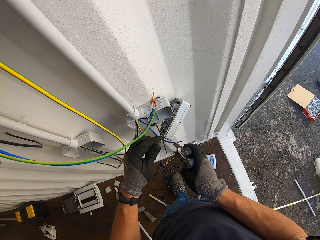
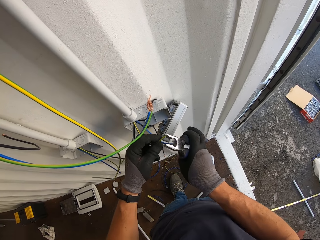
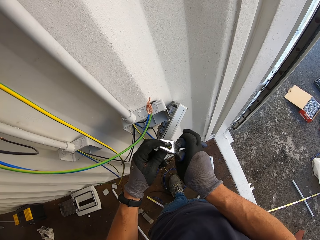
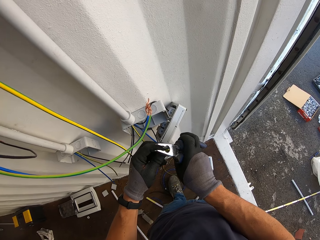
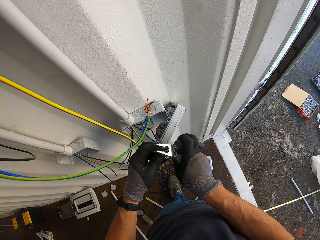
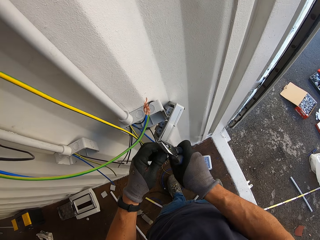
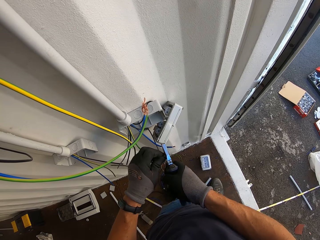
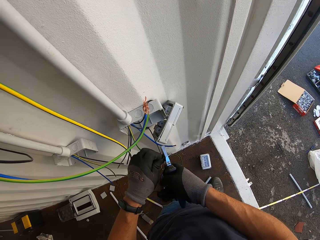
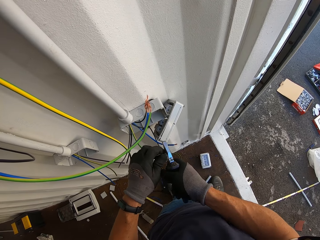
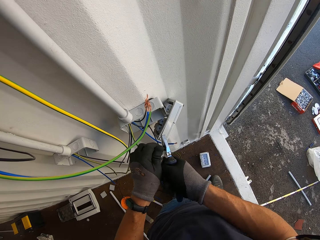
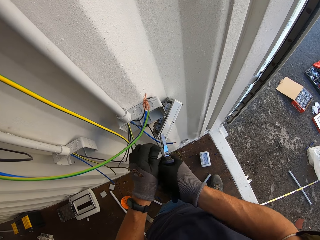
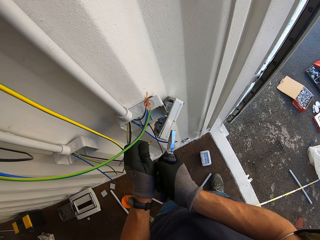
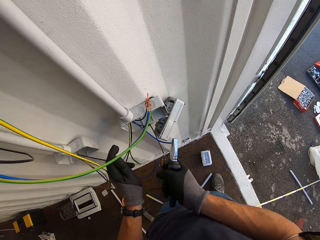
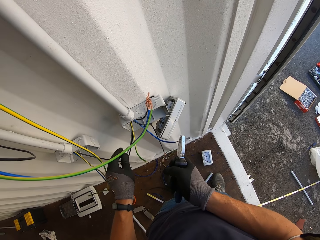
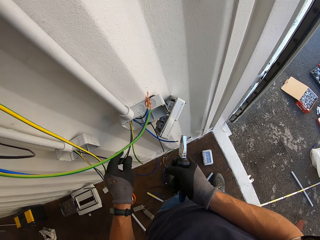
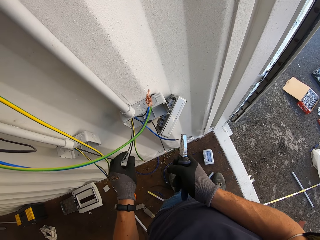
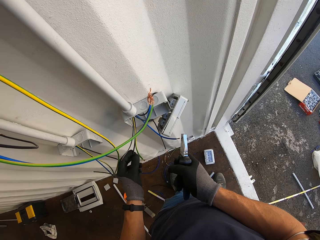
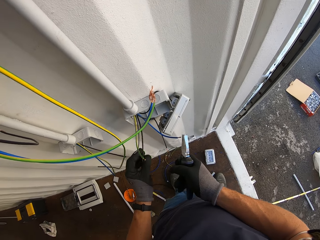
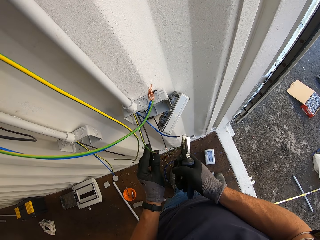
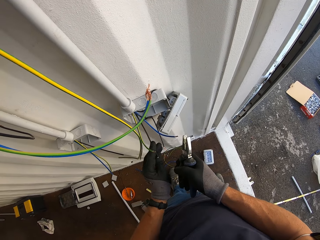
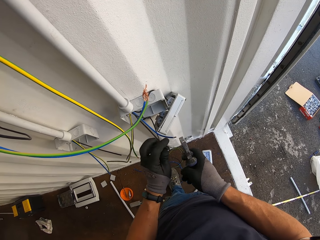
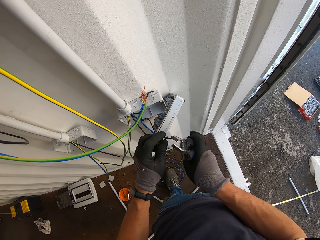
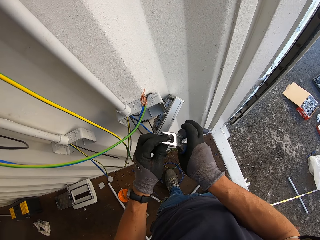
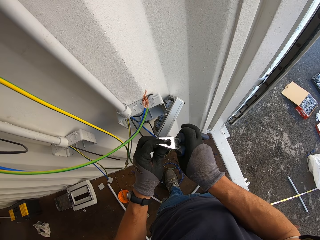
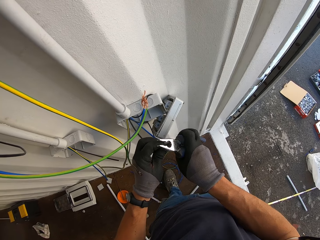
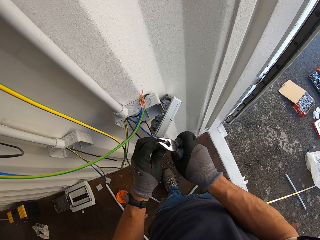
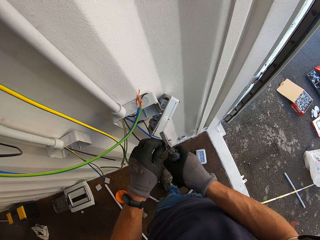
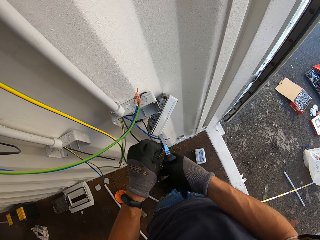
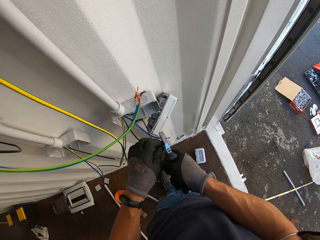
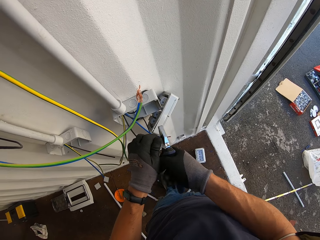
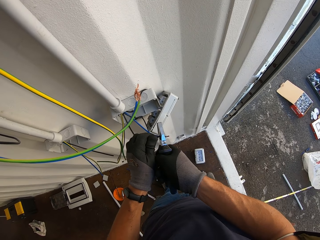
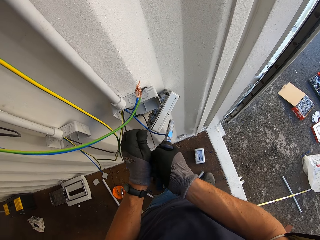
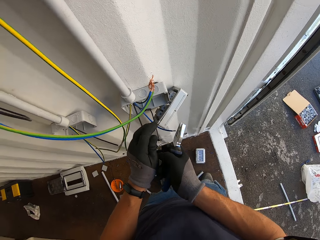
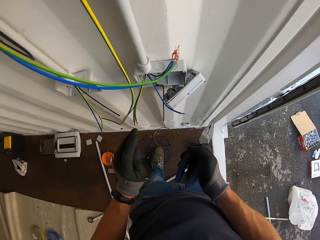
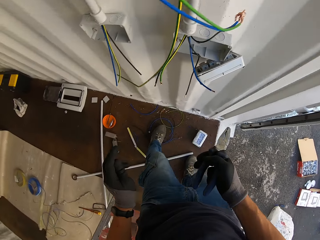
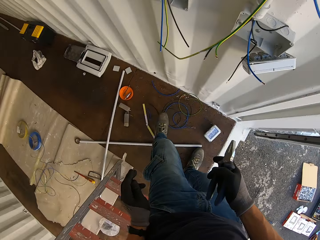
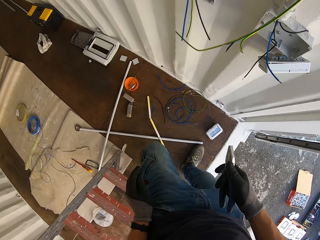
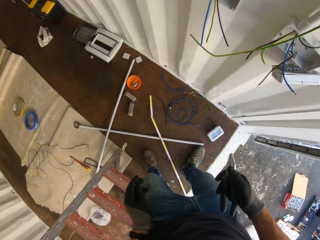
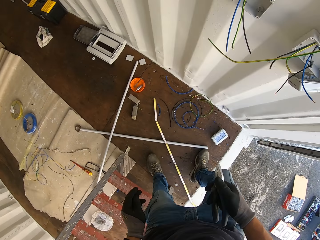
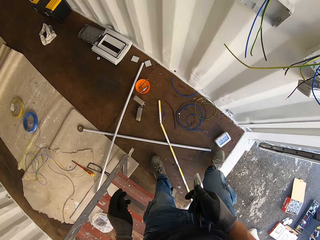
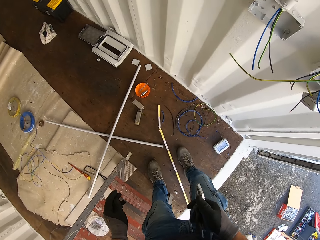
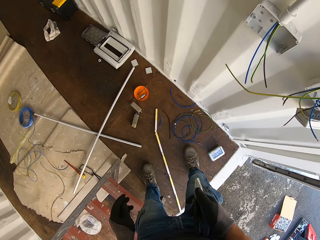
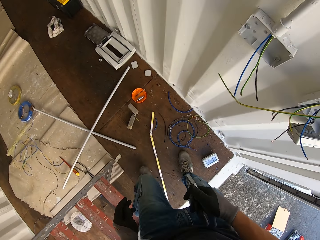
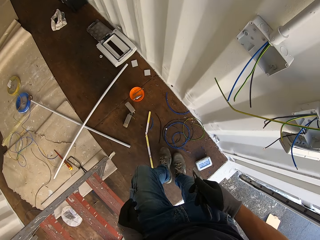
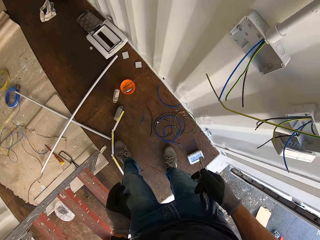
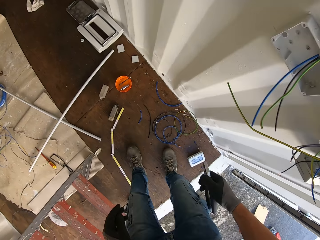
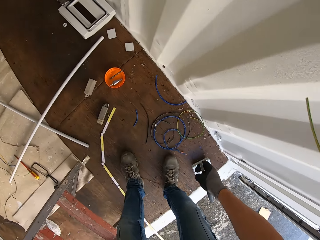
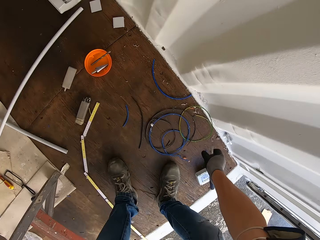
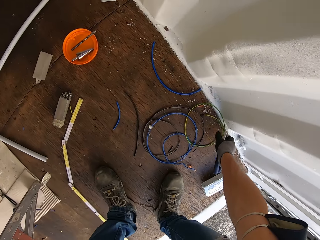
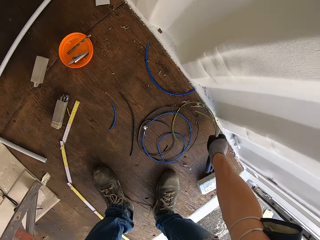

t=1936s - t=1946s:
The camera wearer holds the wire. He cuts the wire with pliers. He holds the wire. He cuts the wire with the pliers. He looks around the container. He hits the pipe with his leg.
